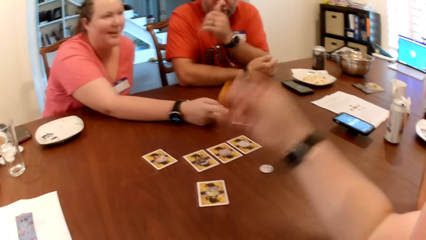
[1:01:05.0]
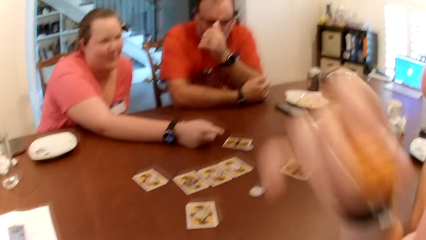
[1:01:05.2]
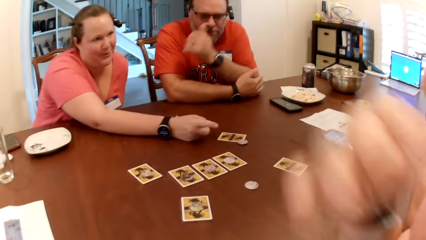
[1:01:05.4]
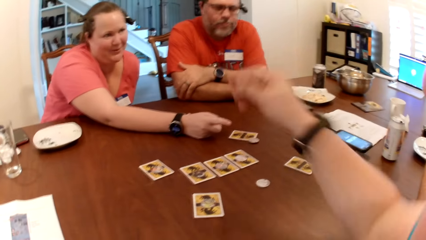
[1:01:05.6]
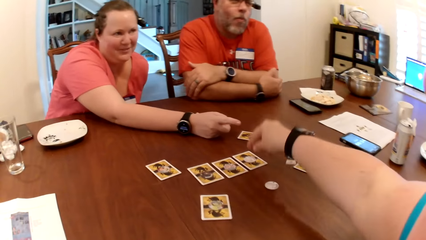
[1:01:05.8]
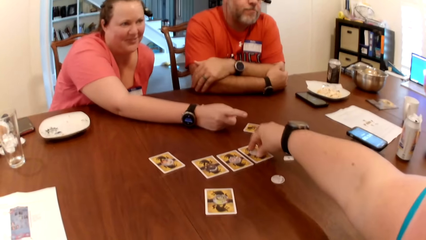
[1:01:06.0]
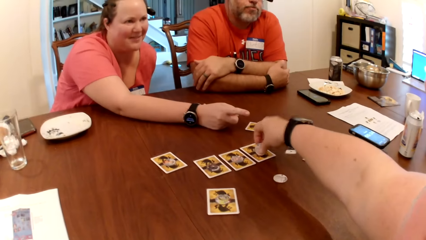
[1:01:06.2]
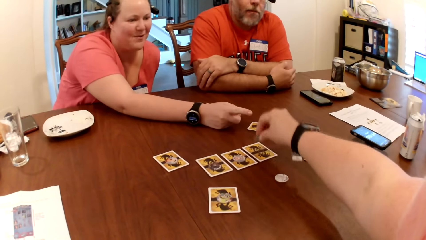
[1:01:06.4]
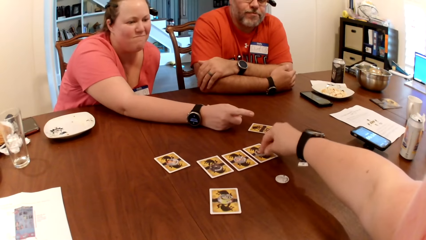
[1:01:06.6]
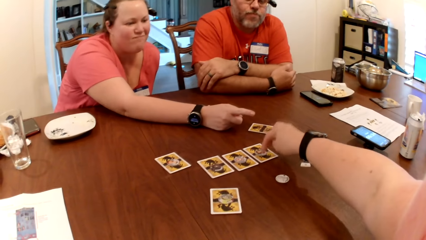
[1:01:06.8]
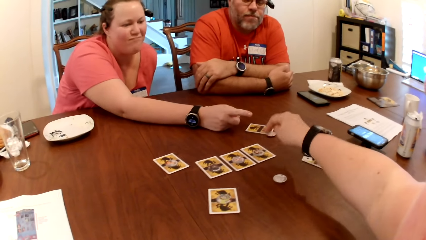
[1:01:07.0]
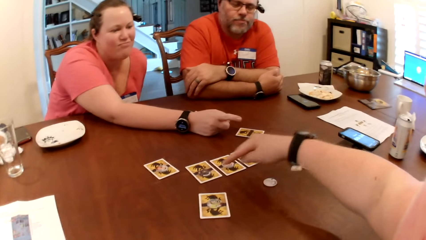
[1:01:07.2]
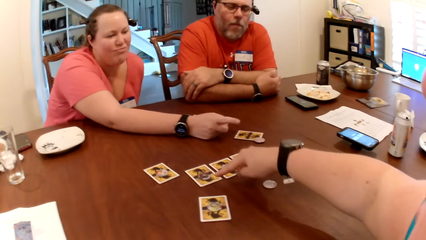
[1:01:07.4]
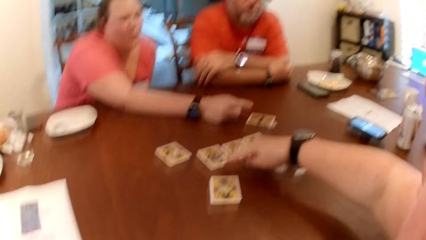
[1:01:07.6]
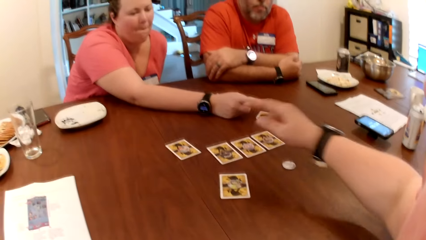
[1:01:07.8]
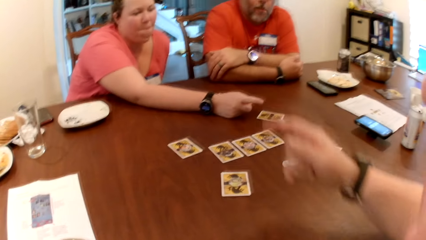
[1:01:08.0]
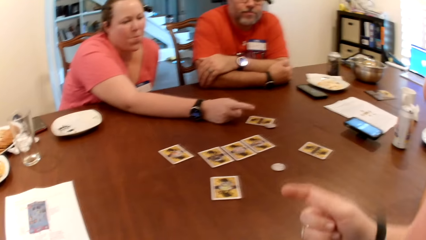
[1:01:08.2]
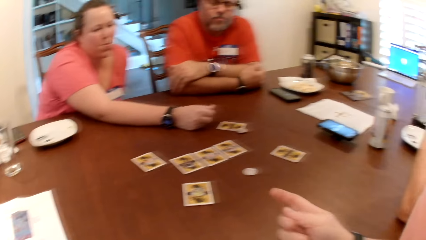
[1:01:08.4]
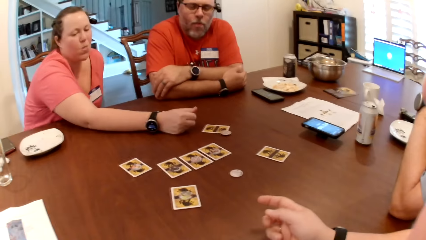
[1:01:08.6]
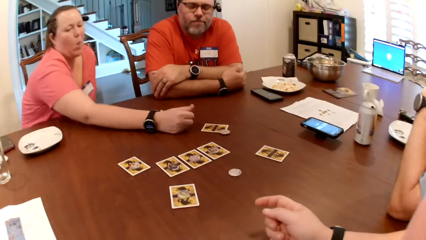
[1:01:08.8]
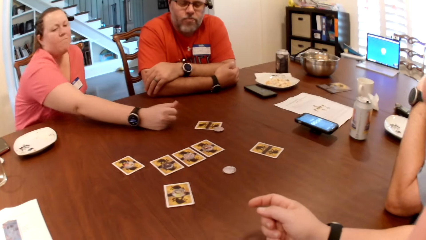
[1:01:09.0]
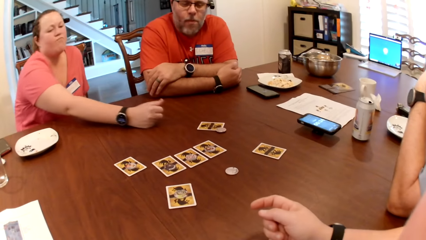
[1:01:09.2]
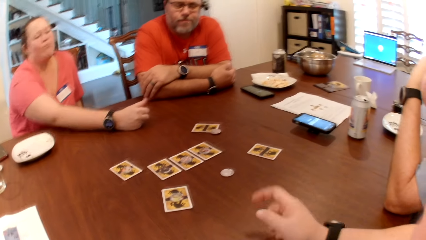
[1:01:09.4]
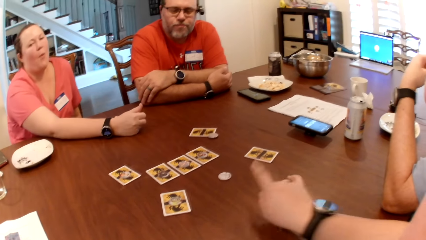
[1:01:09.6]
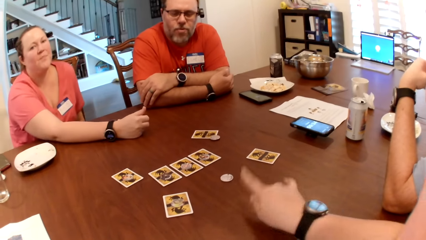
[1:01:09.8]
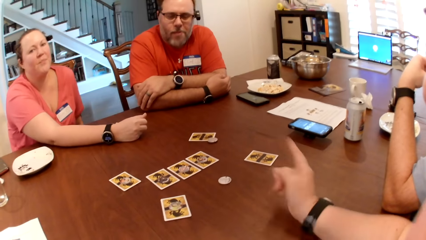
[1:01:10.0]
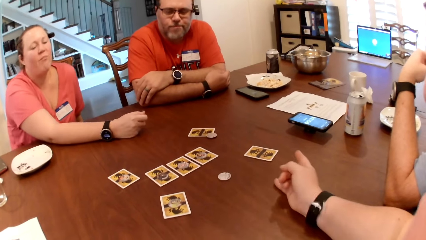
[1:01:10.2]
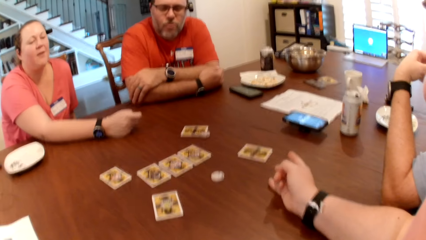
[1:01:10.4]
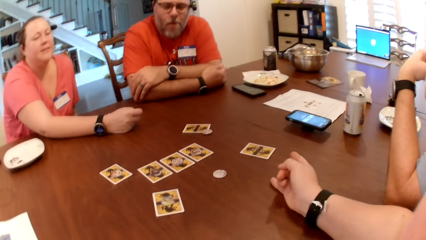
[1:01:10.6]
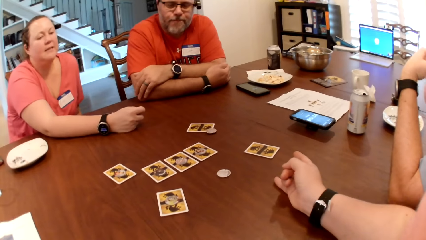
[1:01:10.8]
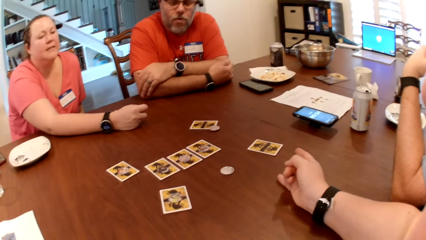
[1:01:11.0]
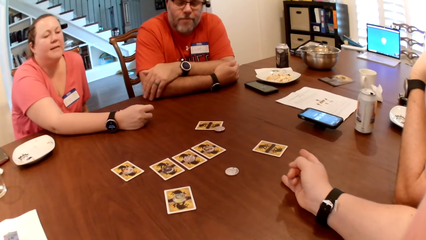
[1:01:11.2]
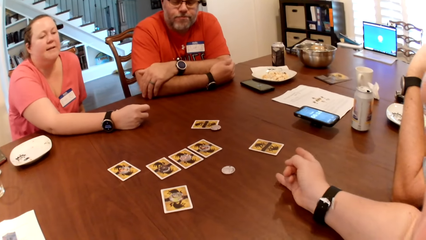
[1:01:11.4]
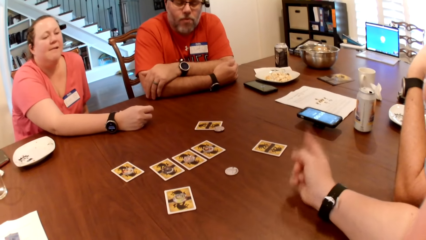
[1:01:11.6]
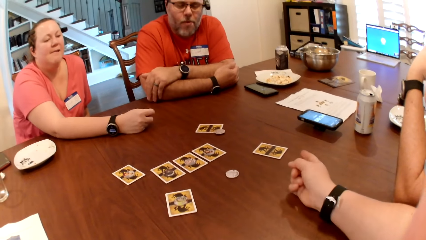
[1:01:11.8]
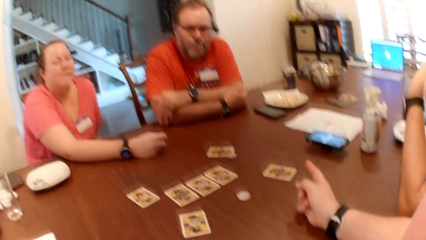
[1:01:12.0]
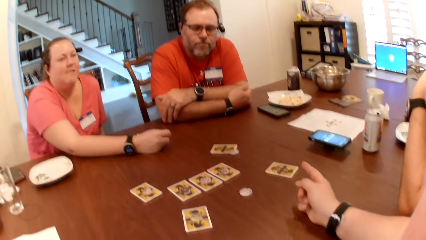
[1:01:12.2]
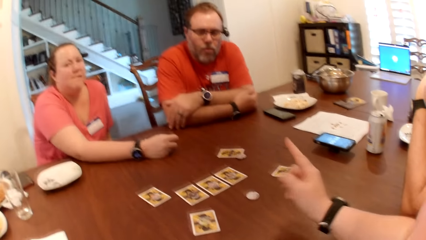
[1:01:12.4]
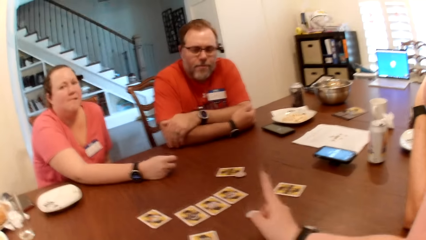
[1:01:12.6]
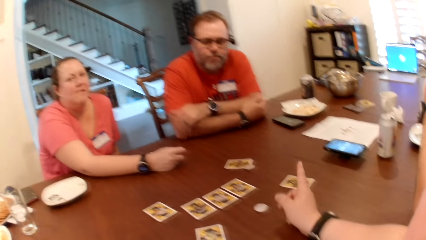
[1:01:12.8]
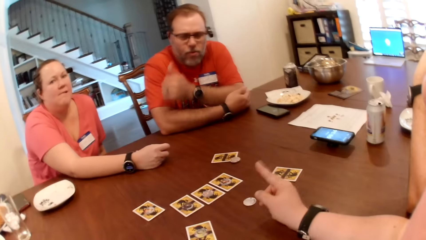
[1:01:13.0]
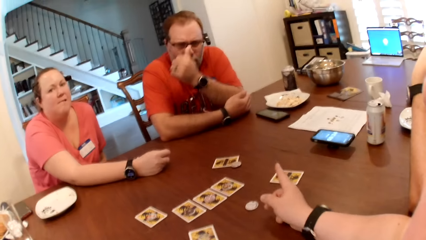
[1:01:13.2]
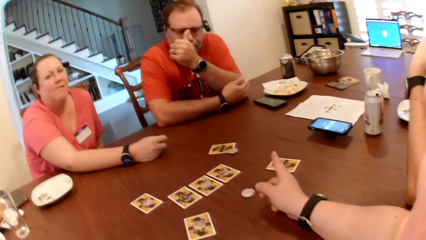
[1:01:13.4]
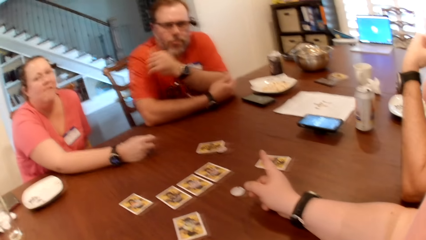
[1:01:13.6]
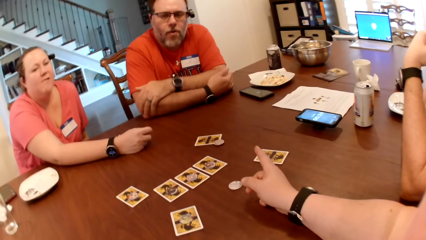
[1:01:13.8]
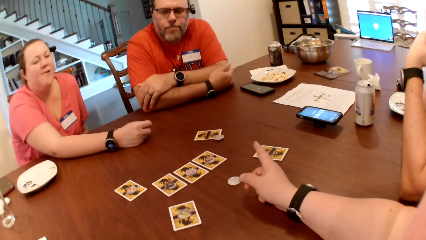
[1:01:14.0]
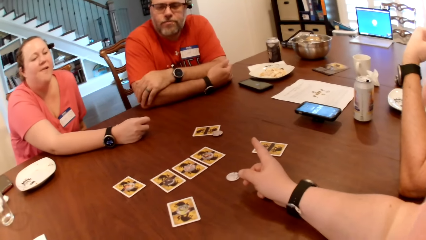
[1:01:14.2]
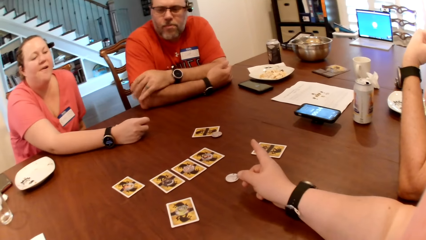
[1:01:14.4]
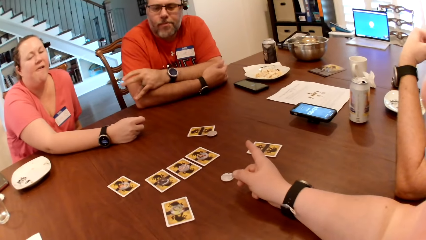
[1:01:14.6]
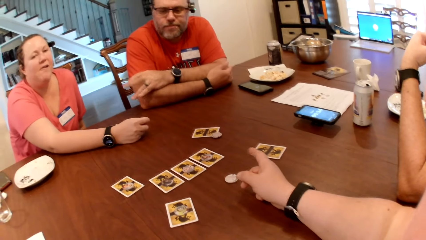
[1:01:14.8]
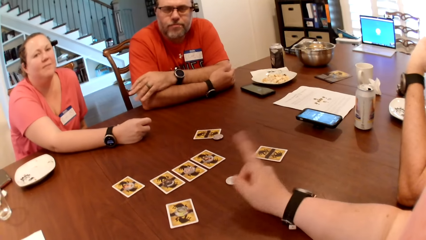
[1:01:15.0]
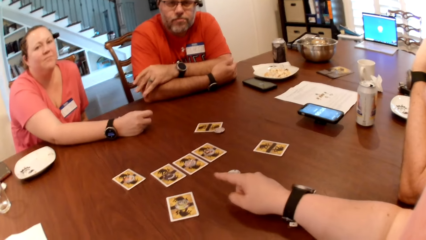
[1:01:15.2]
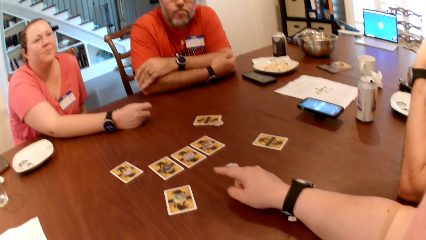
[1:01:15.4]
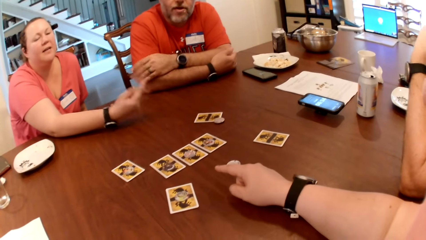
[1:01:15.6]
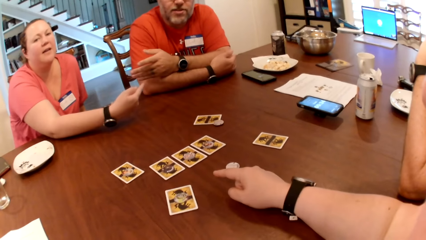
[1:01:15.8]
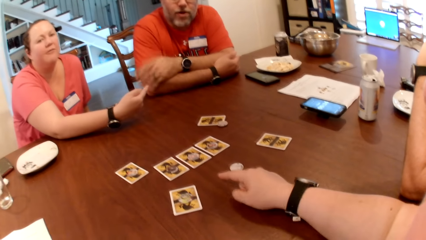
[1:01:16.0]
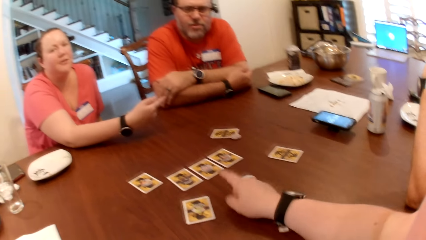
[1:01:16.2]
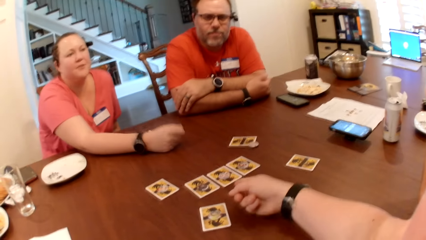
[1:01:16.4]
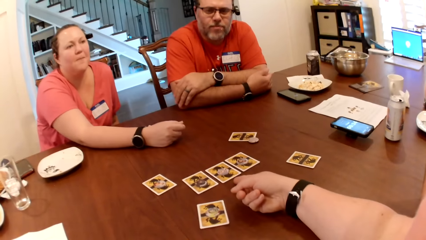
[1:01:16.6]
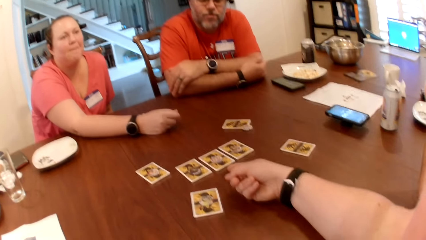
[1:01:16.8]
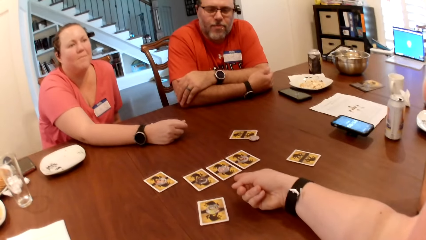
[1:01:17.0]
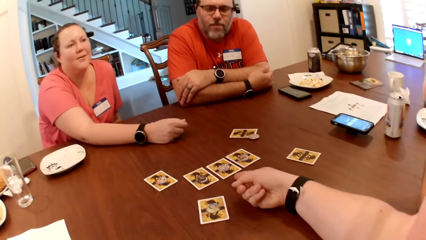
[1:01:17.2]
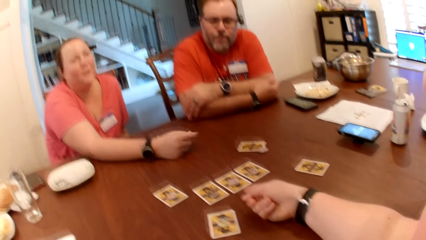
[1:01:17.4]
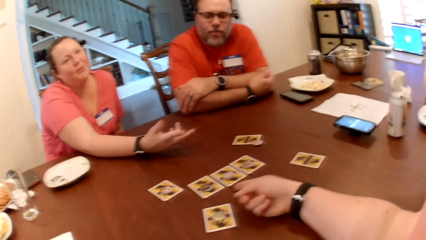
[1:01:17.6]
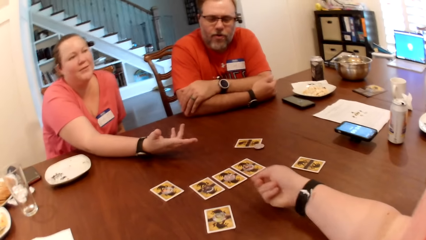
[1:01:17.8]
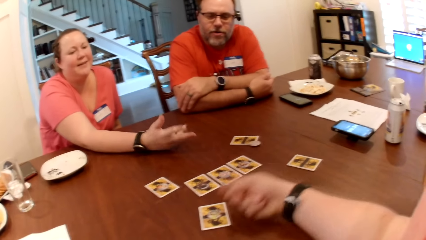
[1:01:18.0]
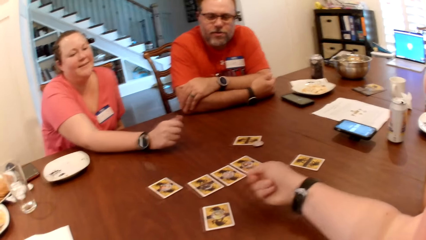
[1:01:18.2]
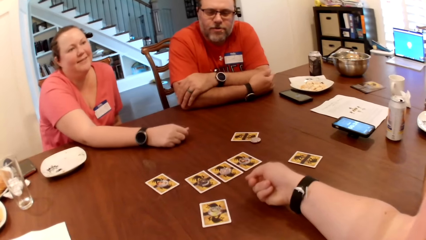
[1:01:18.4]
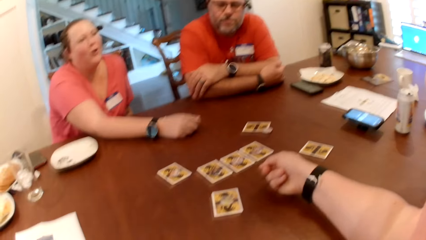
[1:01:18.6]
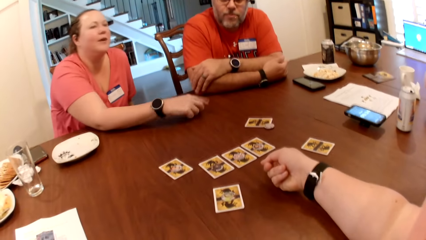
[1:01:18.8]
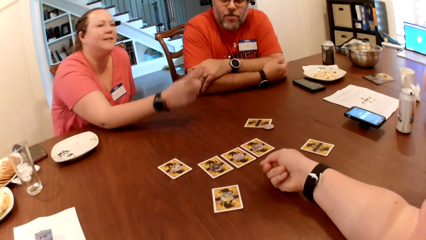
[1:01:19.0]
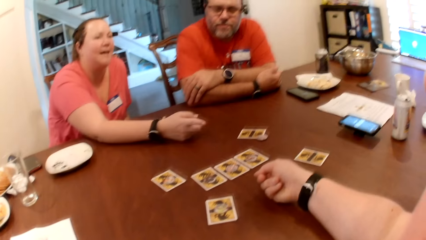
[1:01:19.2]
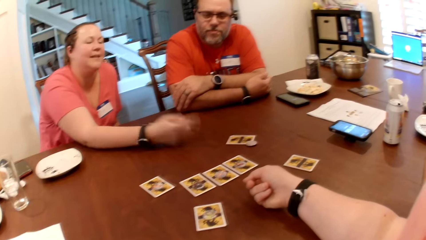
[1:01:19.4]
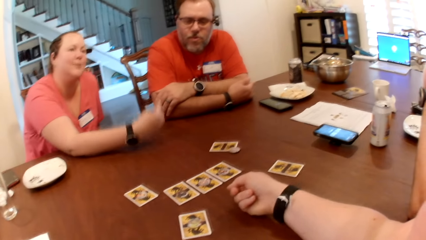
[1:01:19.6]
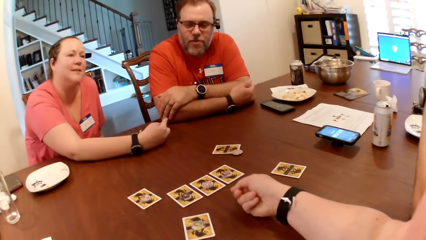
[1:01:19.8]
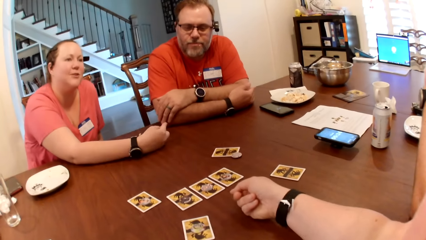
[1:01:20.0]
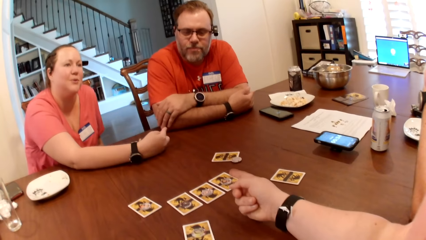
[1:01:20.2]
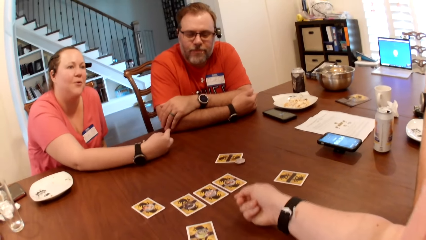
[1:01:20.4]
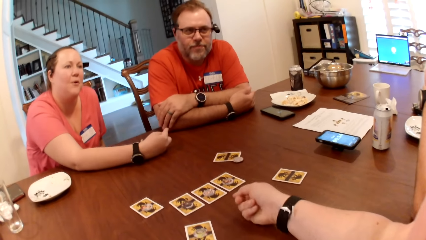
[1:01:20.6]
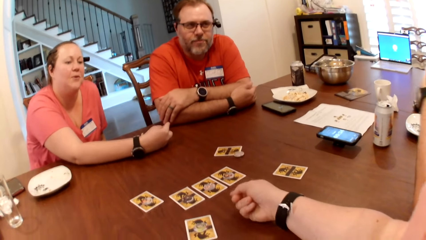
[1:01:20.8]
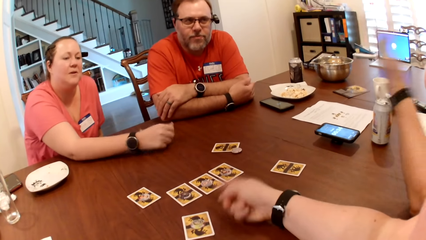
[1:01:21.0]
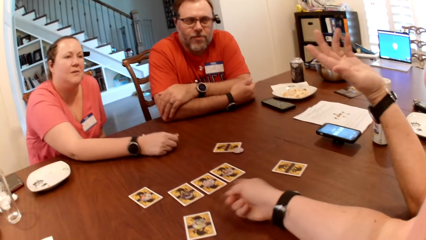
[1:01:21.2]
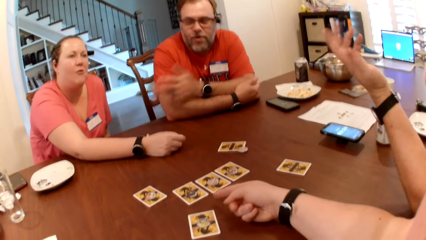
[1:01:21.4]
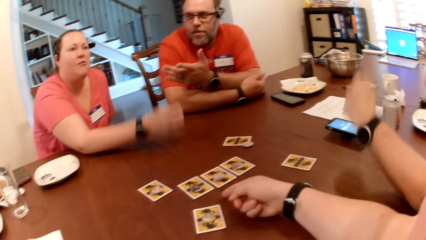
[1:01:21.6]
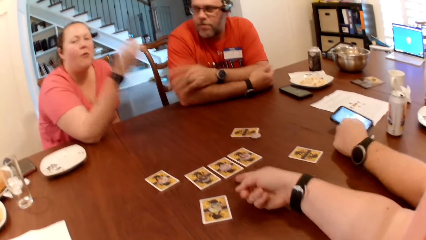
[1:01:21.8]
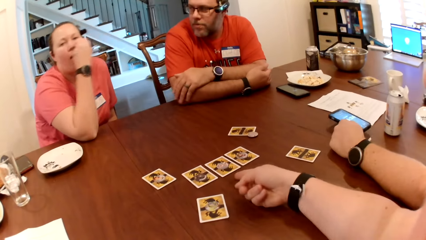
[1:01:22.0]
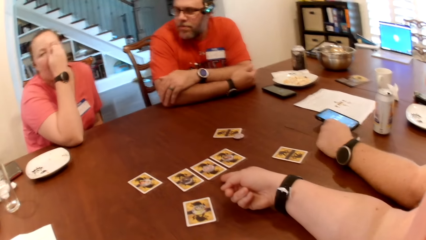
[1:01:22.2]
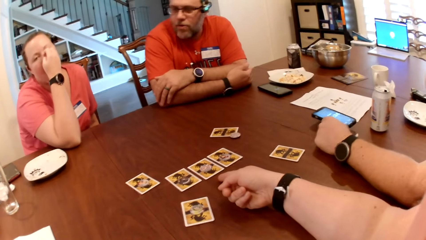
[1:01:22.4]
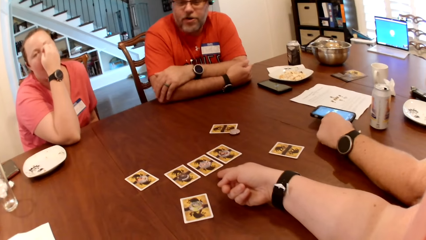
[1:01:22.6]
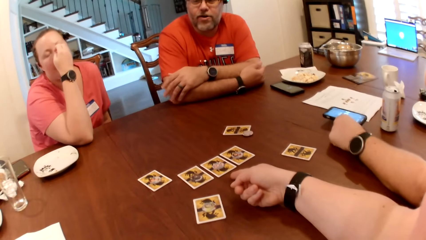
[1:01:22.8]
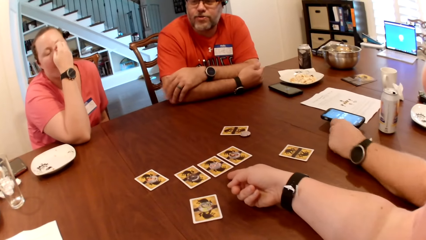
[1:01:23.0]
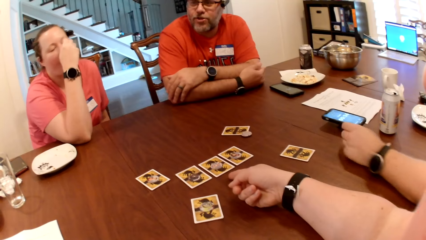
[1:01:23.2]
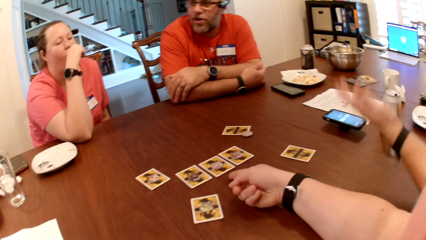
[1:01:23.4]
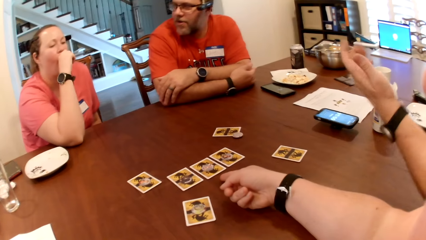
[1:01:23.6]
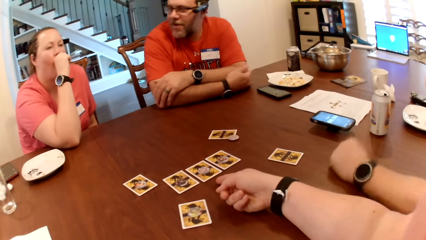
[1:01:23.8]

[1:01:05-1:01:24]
The camera wearer turns a chip on a card with her right hand. She points at the card. A person moves the hand to the face. The person holds the hand. Another person moves the hand on the table talking. A third person moves the hand on the phone on the table.
